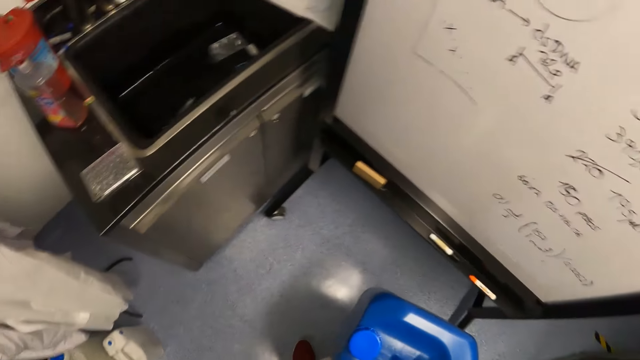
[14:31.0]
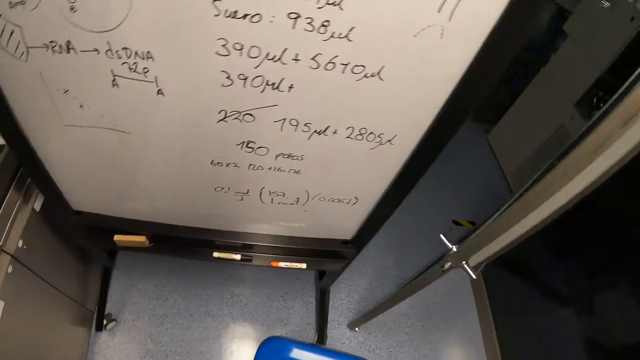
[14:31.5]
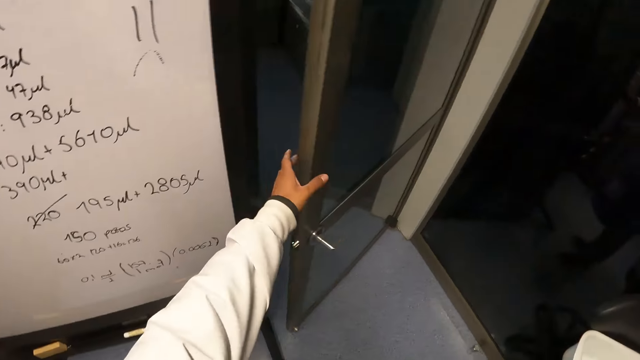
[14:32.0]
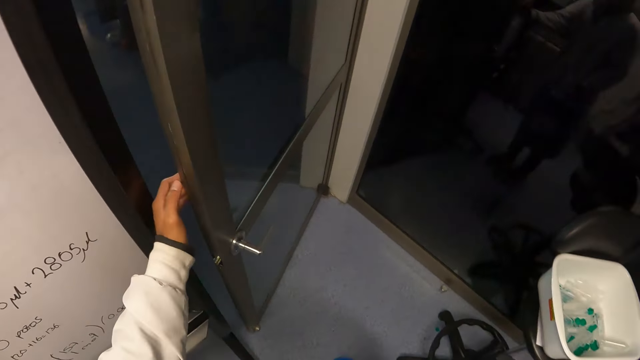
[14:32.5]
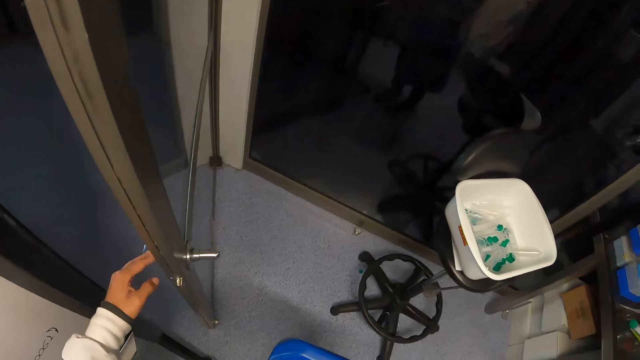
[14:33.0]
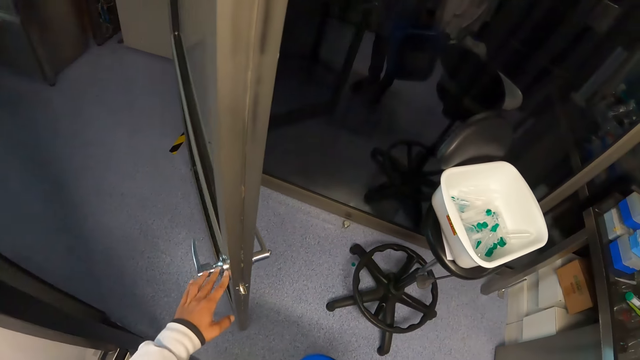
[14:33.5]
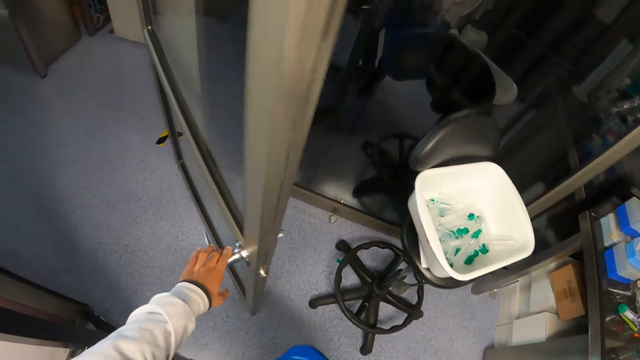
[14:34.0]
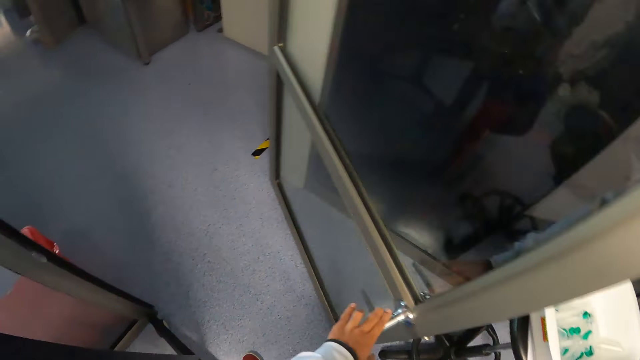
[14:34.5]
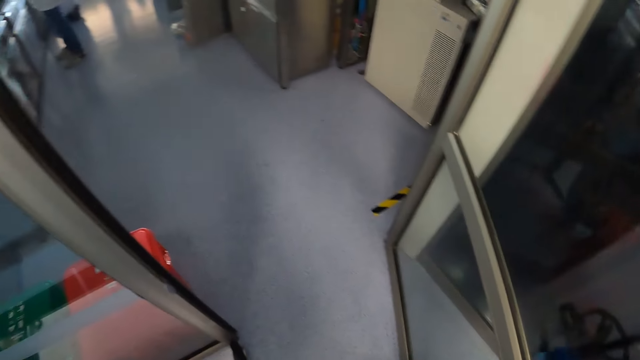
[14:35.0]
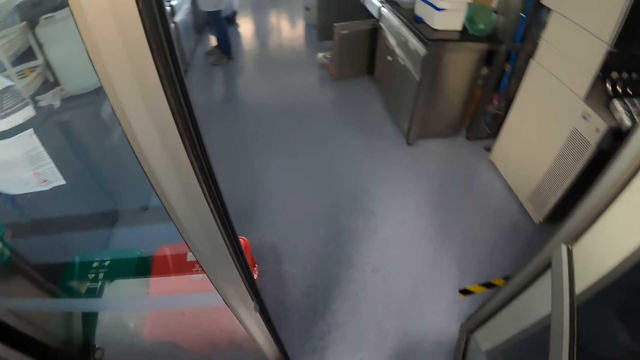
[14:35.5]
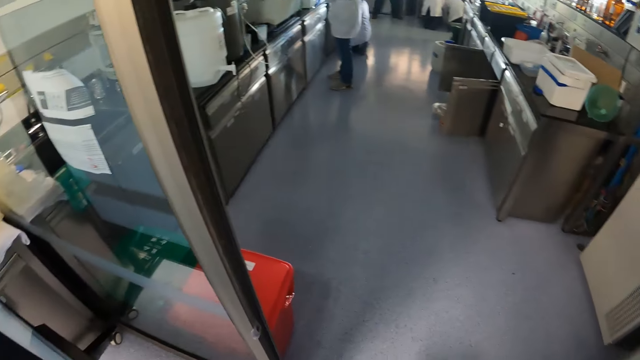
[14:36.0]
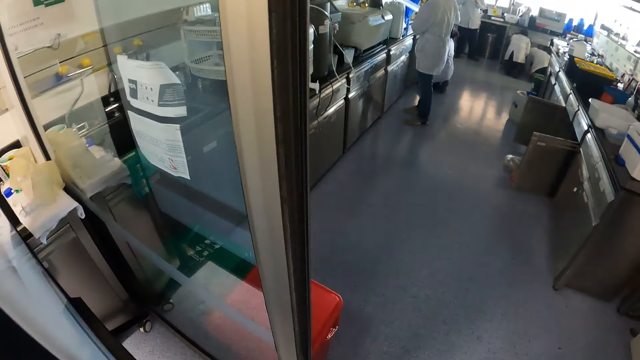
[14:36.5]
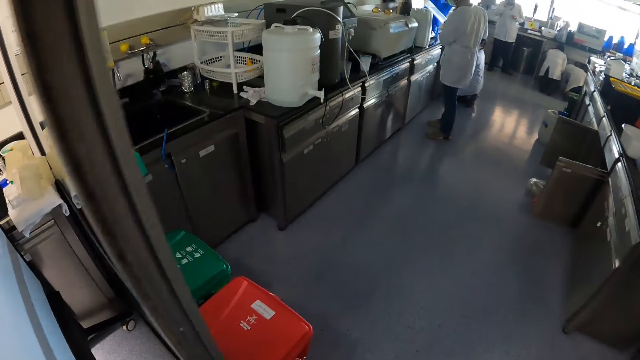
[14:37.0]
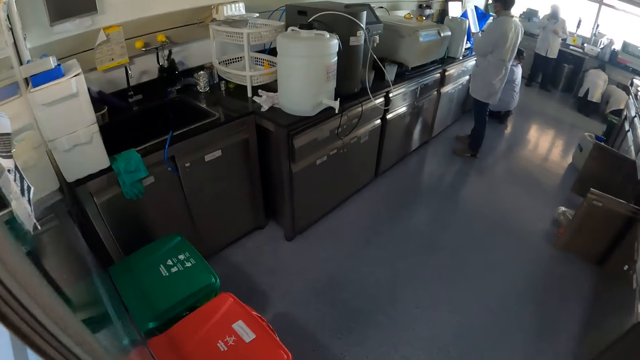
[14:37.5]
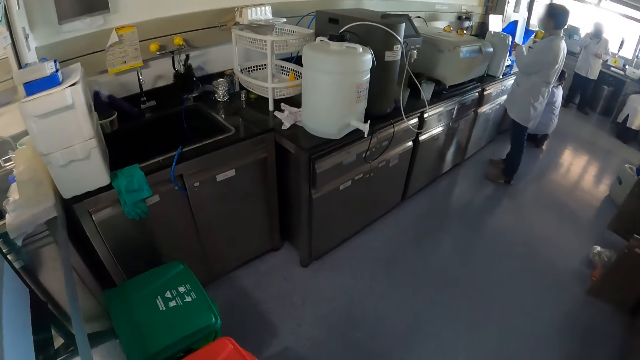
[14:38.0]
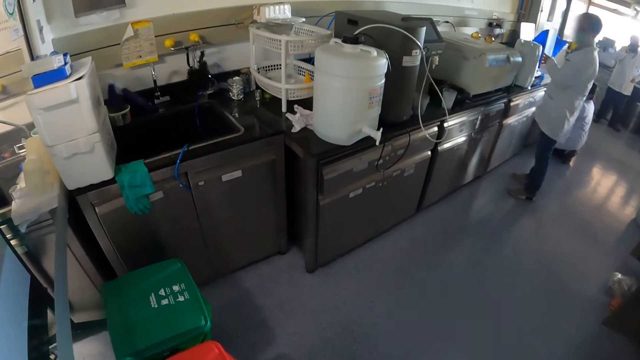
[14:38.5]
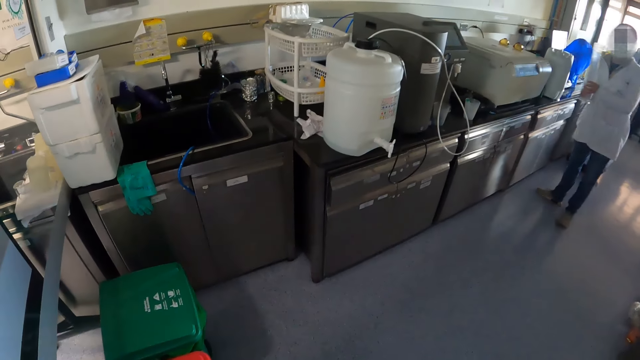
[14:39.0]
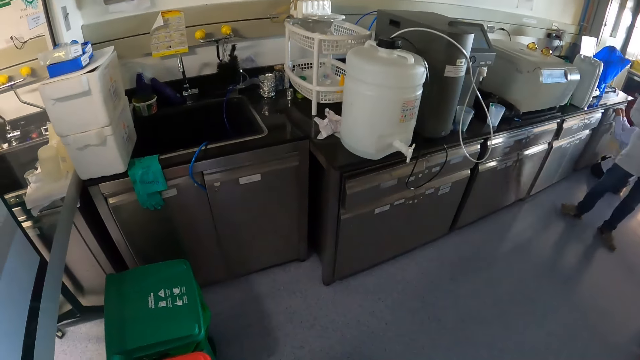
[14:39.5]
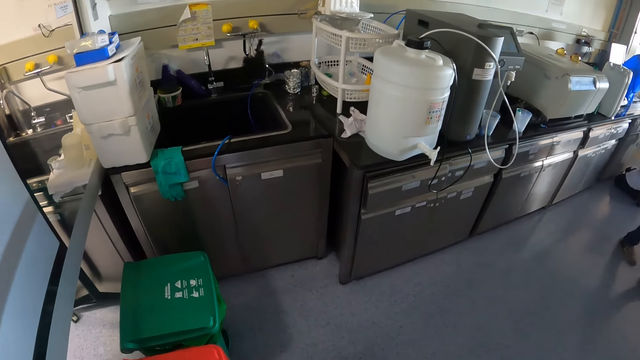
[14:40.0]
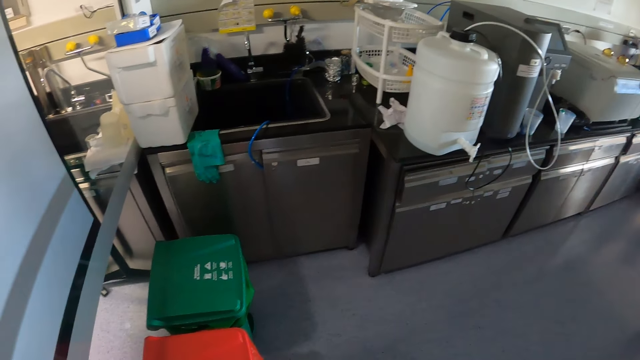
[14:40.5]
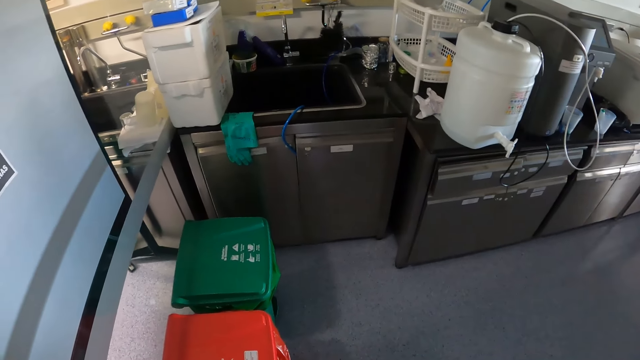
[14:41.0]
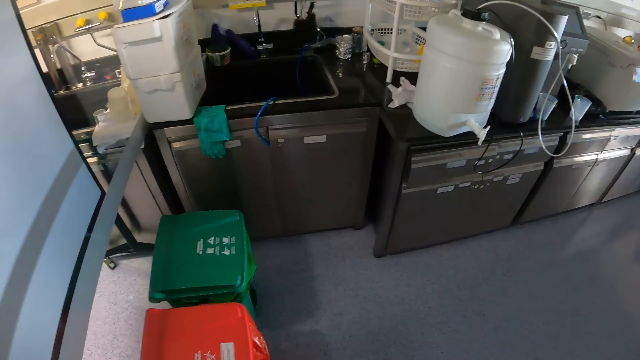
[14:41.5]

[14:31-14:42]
The camera wearer opens the door with his left hand. He holds the door. He places his right hand on the handle of the door. A man walks across.

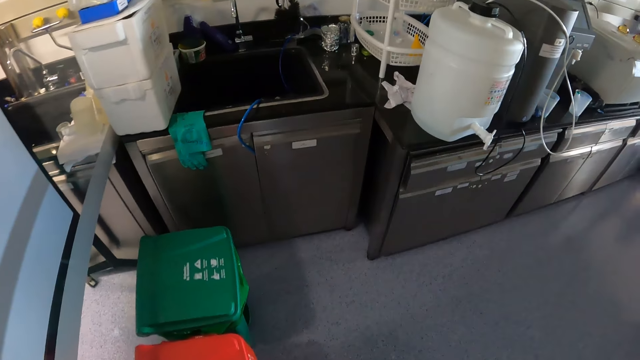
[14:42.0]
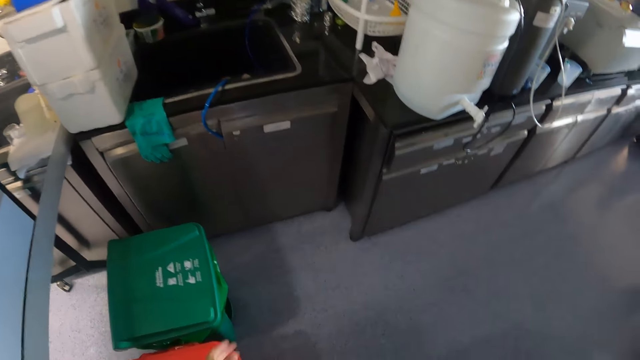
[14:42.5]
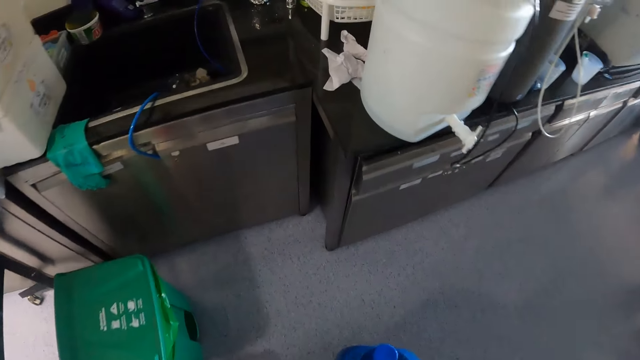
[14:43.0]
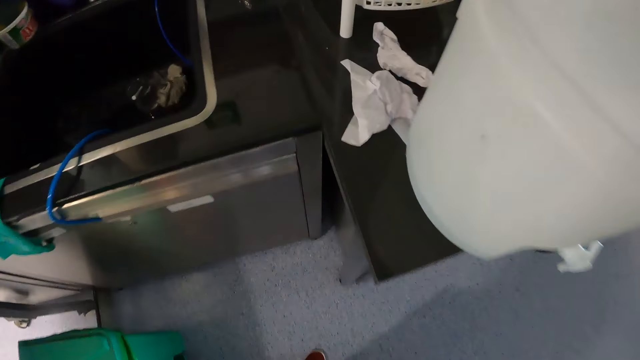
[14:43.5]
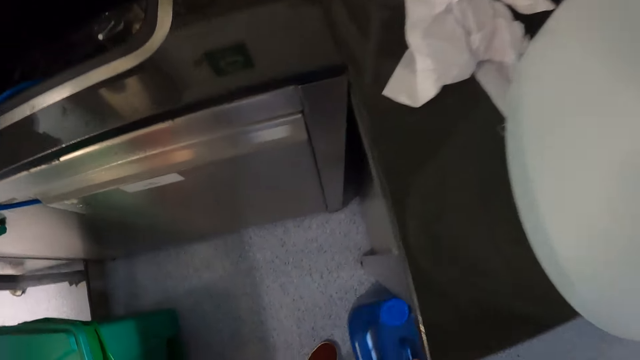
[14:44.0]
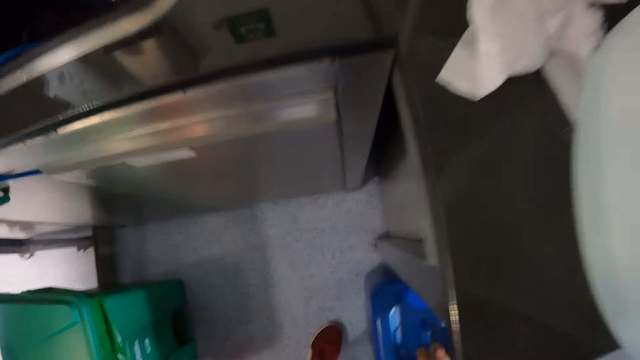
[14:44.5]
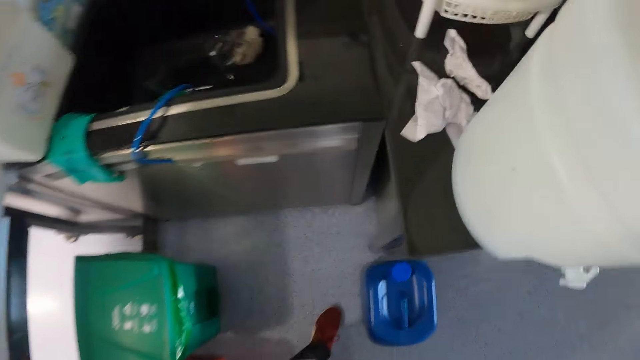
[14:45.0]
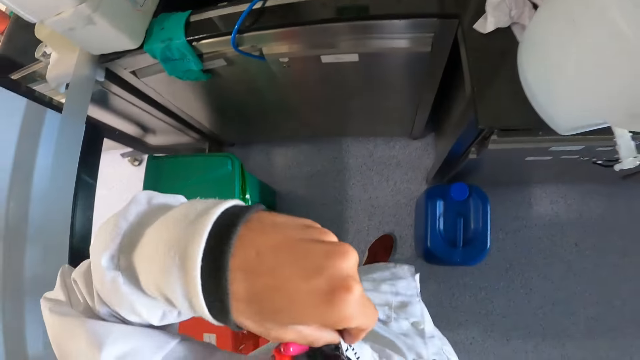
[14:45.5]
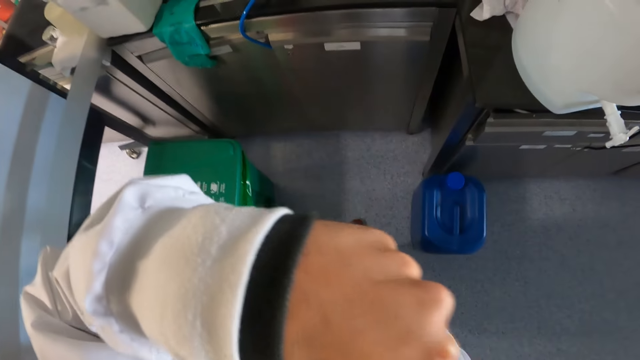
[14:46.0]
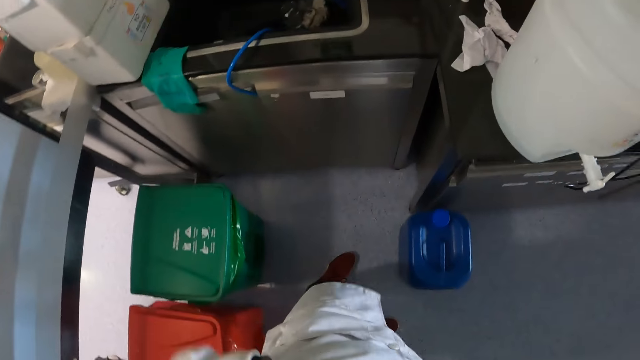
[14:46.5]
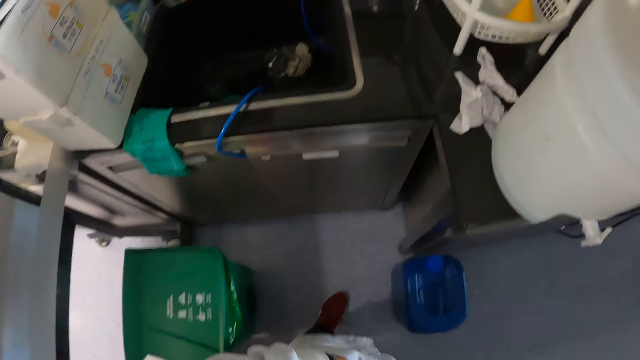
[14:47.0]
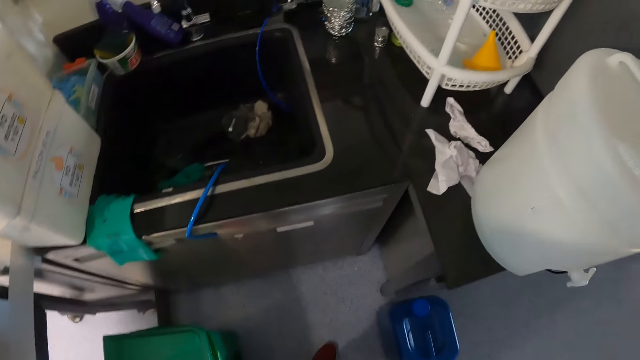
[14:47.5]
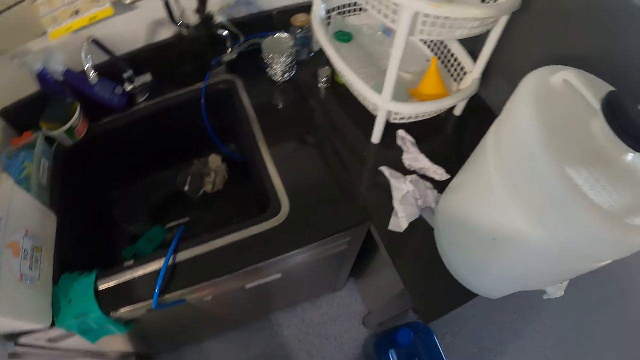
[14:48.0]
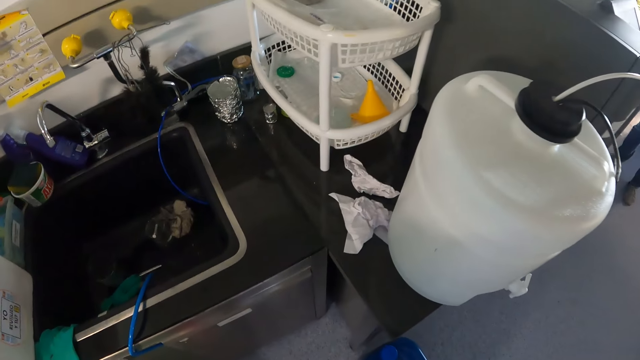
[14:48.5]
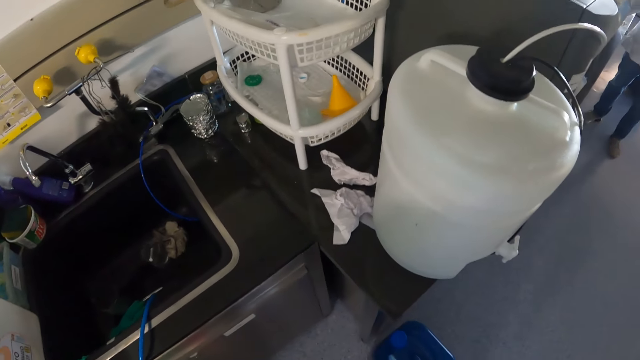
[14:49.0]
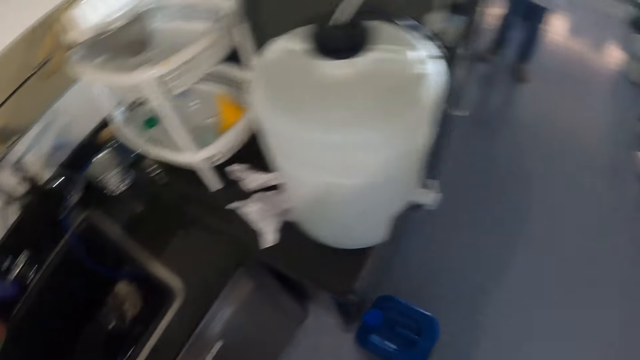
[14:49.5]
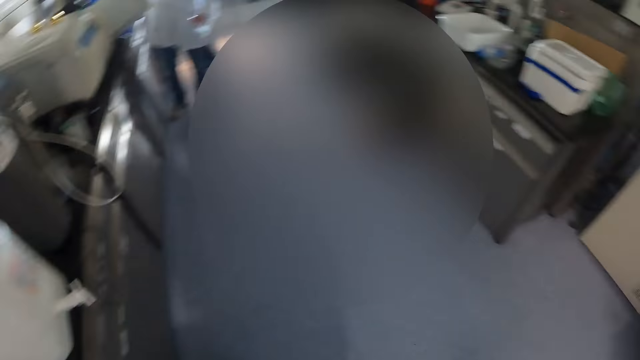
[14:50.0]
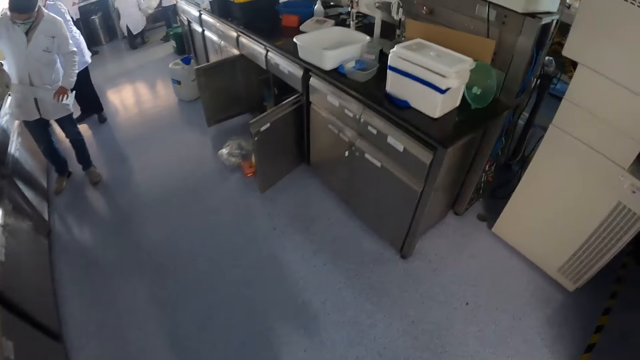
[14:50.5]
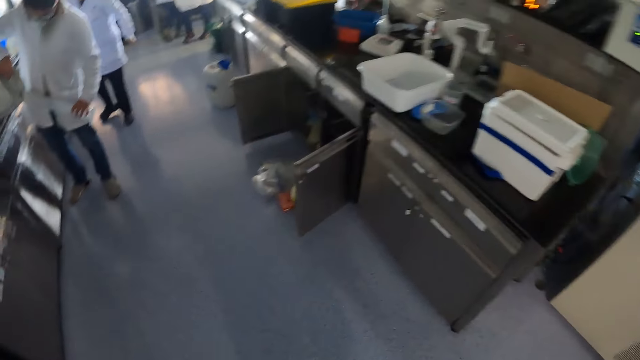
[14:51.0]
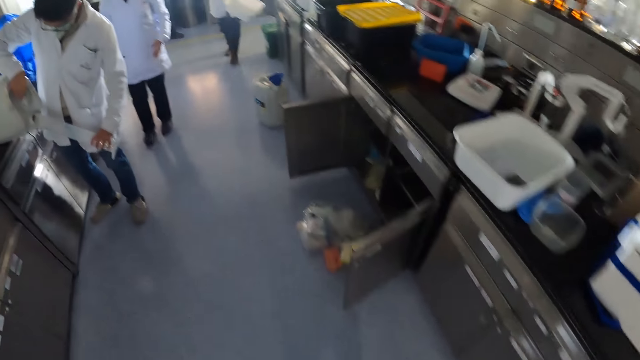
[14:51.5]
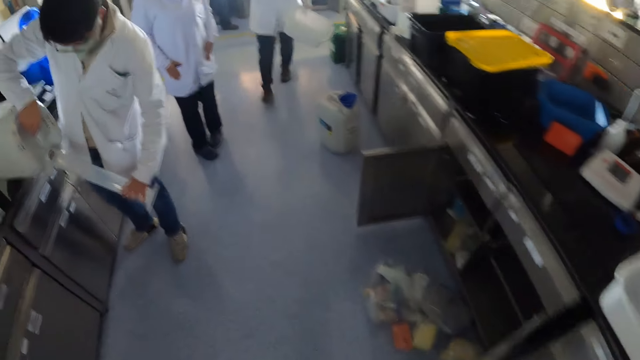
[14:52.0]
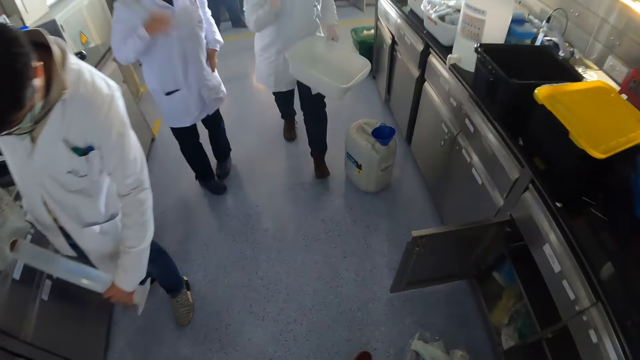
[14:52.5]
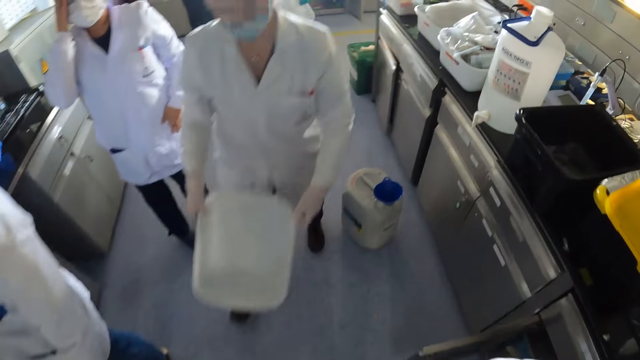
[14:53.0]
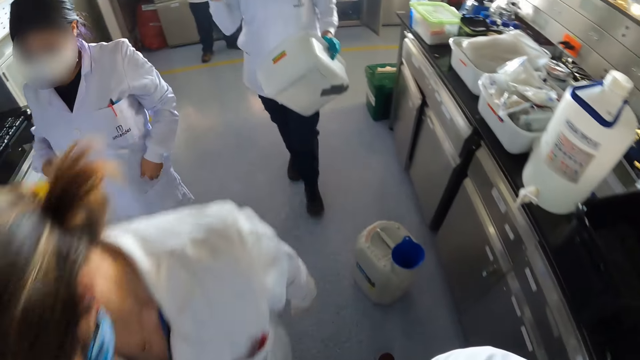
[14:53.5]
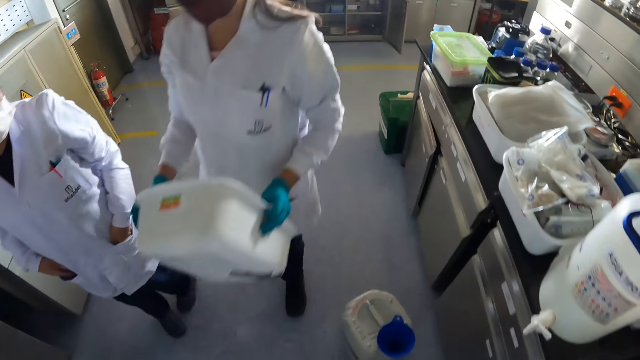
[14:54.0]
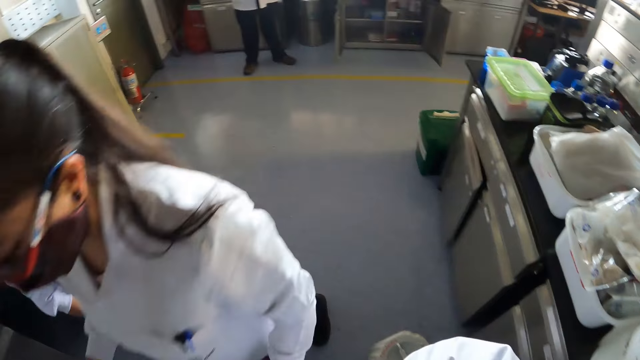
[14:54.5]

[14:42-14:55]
The camera wearer drops the gallon of chemical in his right hand on the floor. He lifts his hand. He cleans his face with his left hand. He looks around. A man walks across. A woman walks across. The camera wearer walks past a woman. He walks past another woman. Another woman walks across.
